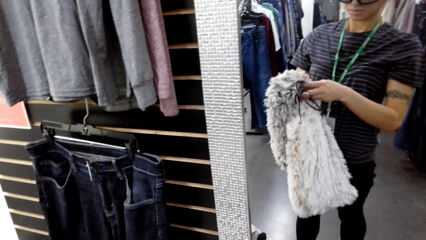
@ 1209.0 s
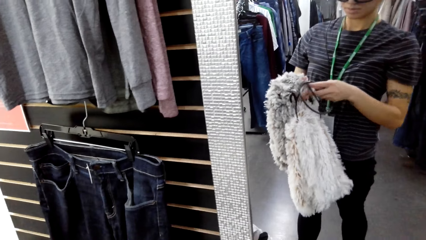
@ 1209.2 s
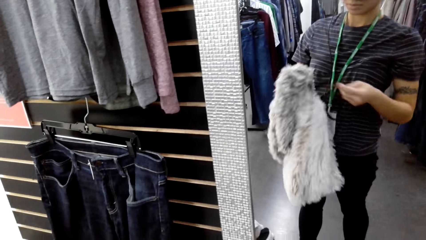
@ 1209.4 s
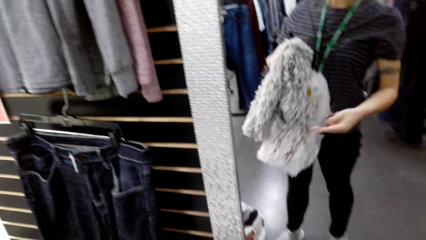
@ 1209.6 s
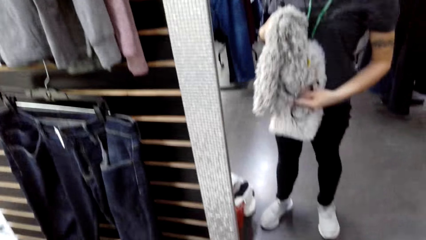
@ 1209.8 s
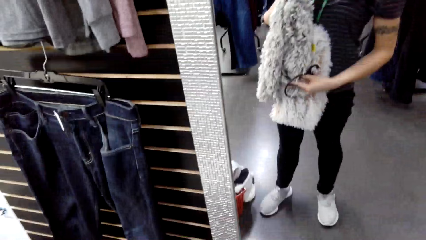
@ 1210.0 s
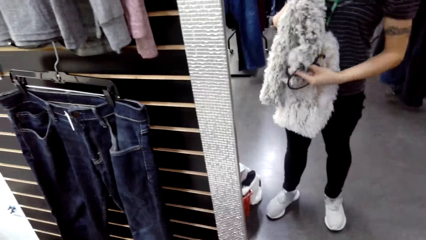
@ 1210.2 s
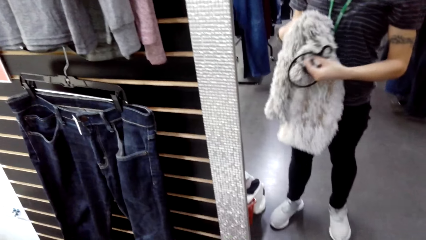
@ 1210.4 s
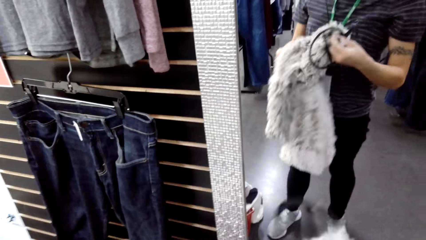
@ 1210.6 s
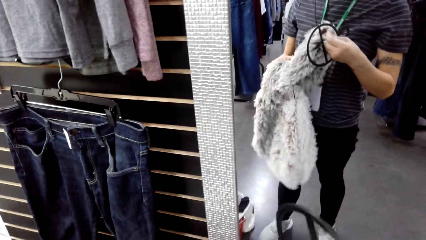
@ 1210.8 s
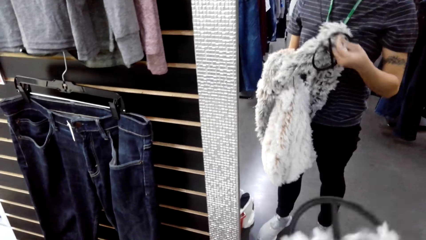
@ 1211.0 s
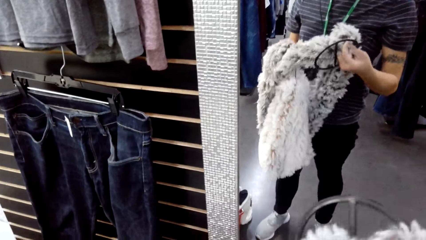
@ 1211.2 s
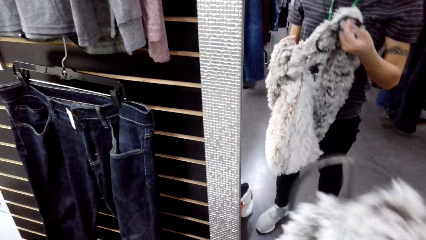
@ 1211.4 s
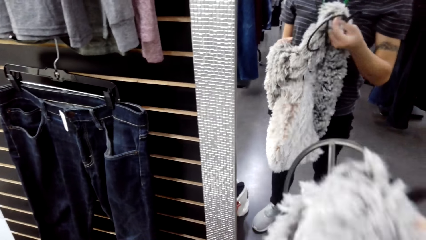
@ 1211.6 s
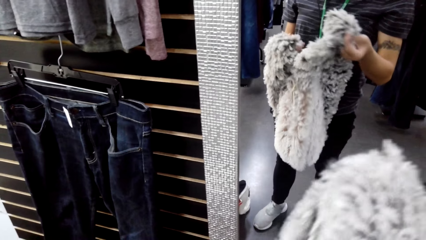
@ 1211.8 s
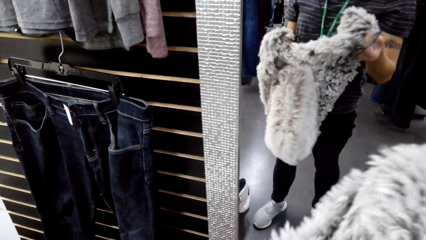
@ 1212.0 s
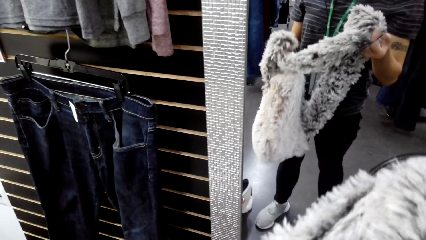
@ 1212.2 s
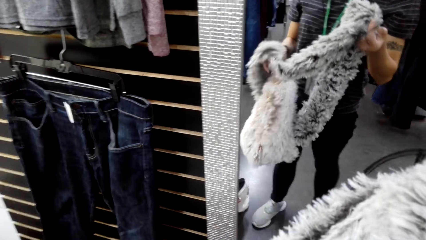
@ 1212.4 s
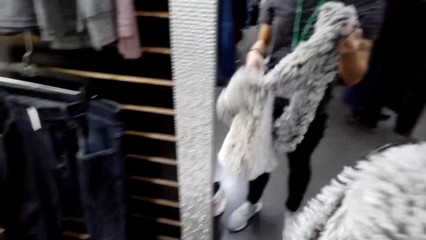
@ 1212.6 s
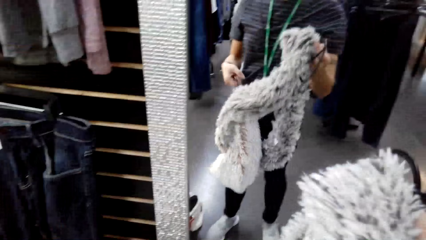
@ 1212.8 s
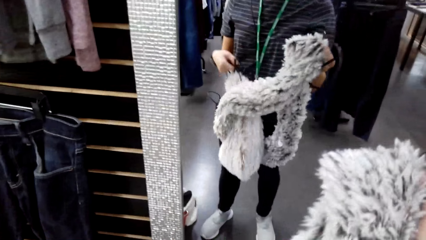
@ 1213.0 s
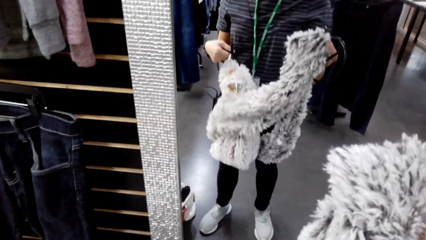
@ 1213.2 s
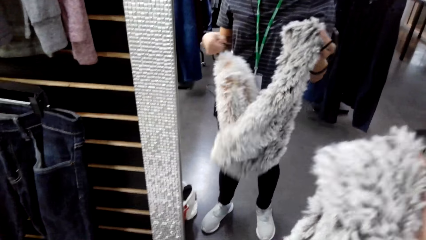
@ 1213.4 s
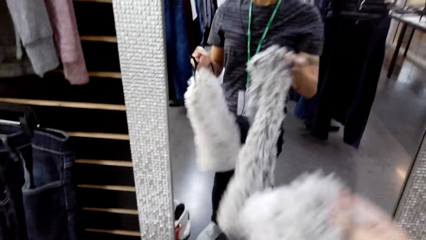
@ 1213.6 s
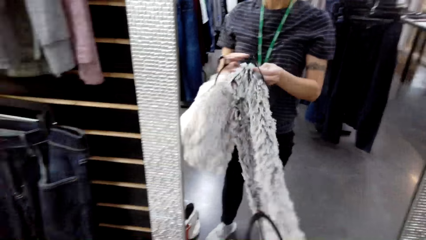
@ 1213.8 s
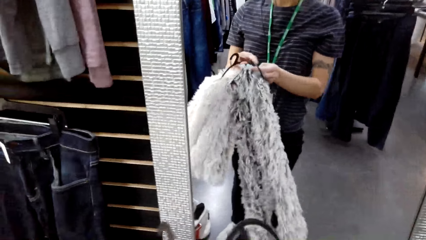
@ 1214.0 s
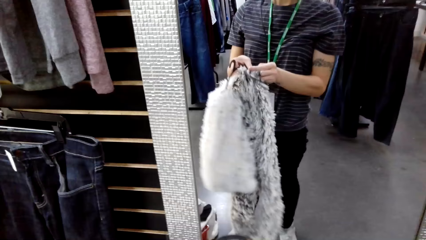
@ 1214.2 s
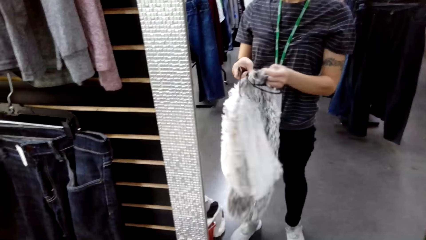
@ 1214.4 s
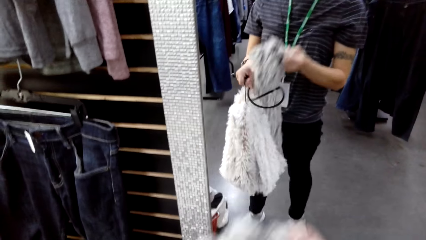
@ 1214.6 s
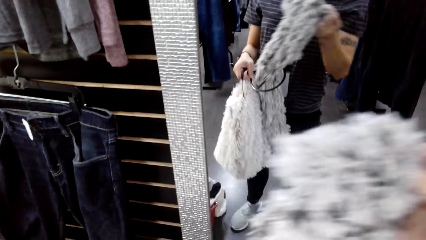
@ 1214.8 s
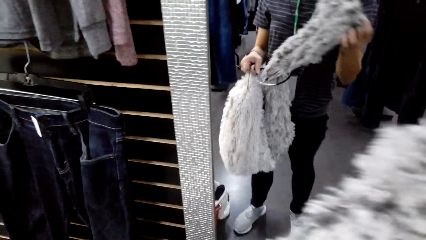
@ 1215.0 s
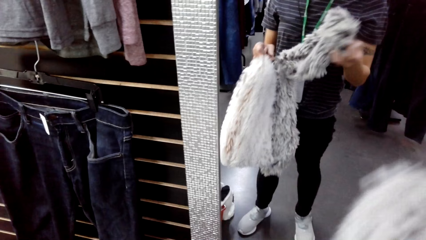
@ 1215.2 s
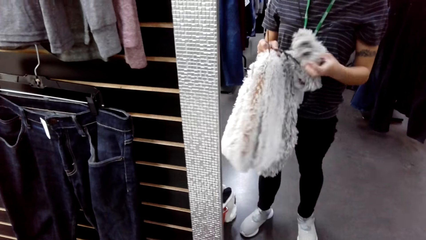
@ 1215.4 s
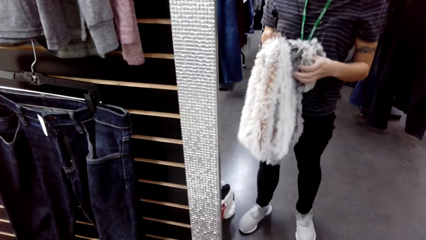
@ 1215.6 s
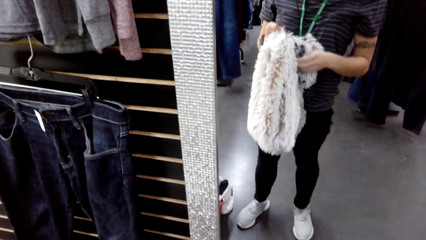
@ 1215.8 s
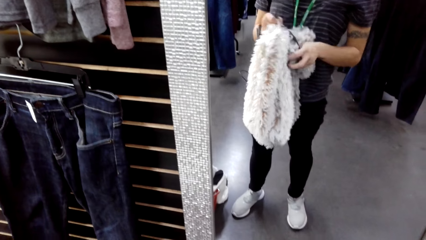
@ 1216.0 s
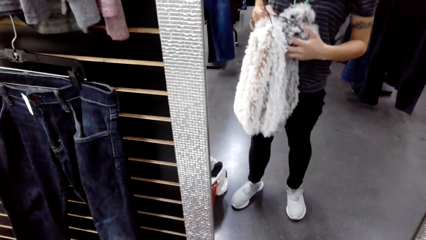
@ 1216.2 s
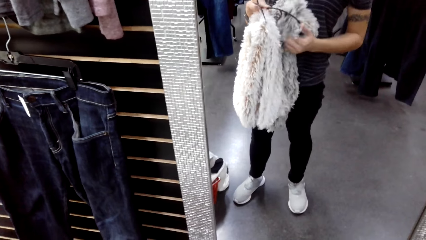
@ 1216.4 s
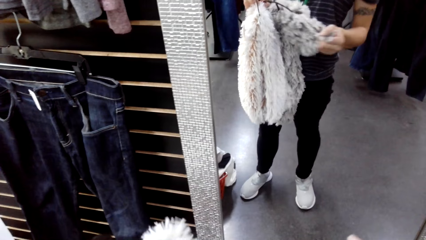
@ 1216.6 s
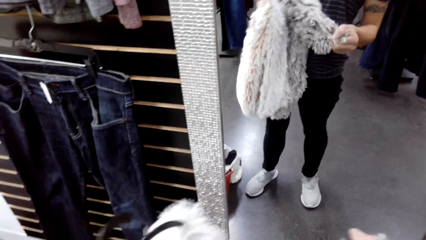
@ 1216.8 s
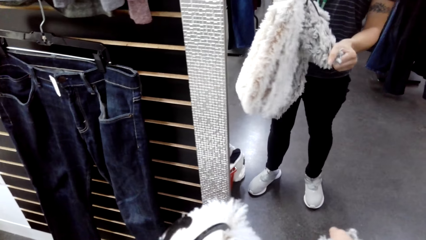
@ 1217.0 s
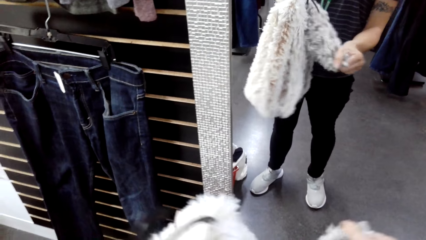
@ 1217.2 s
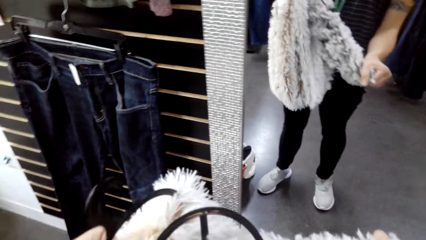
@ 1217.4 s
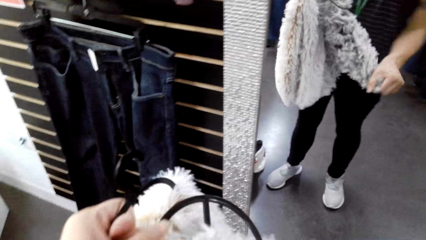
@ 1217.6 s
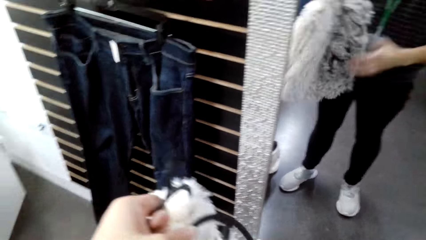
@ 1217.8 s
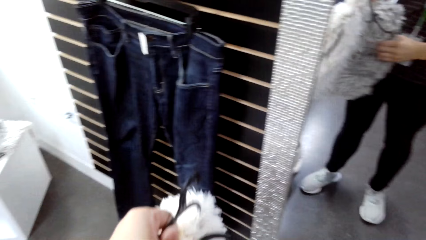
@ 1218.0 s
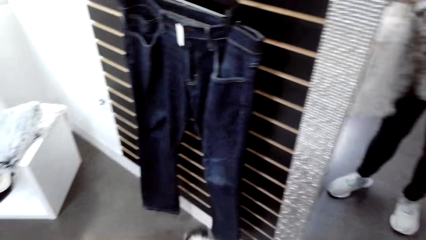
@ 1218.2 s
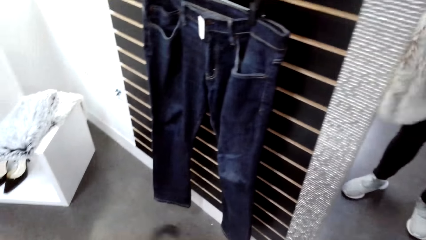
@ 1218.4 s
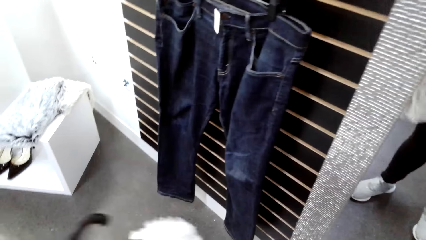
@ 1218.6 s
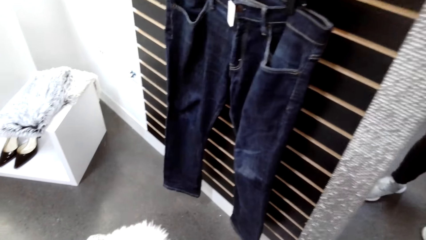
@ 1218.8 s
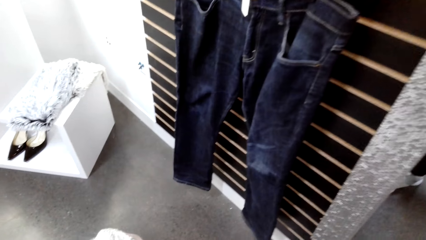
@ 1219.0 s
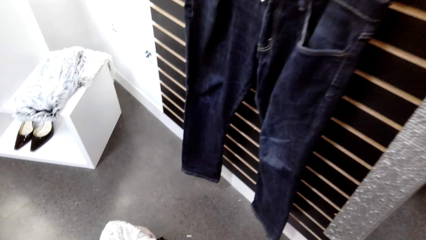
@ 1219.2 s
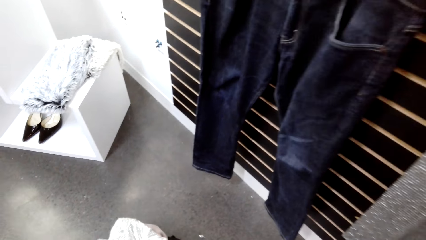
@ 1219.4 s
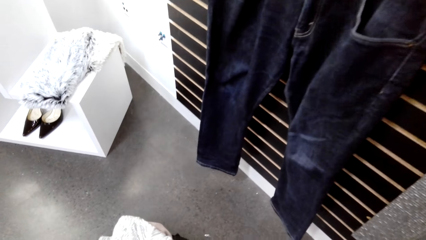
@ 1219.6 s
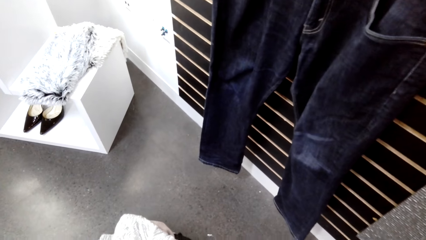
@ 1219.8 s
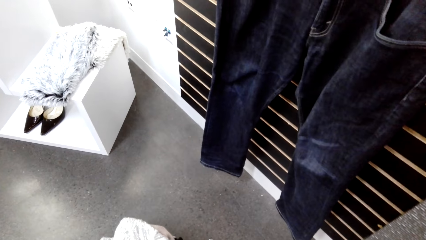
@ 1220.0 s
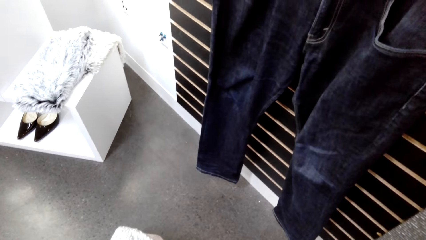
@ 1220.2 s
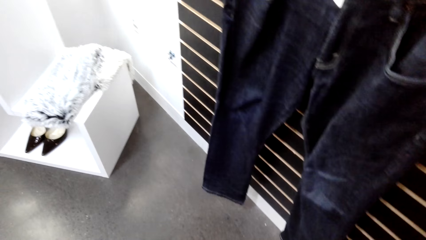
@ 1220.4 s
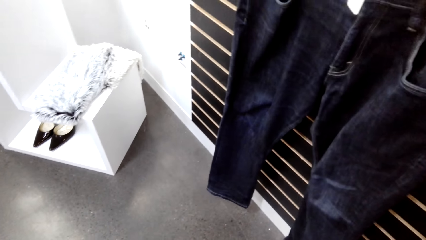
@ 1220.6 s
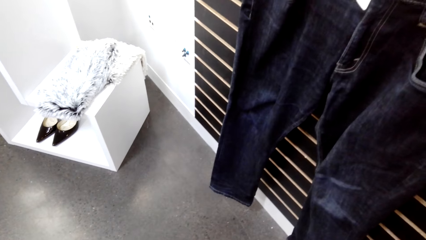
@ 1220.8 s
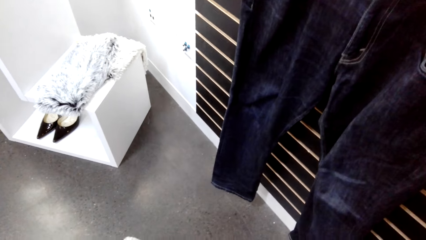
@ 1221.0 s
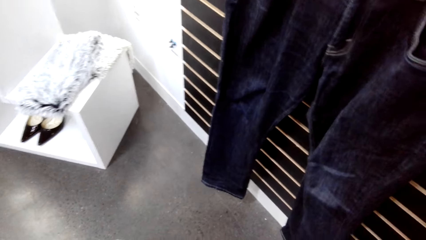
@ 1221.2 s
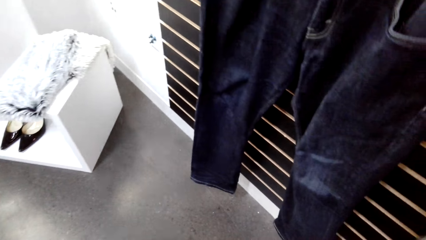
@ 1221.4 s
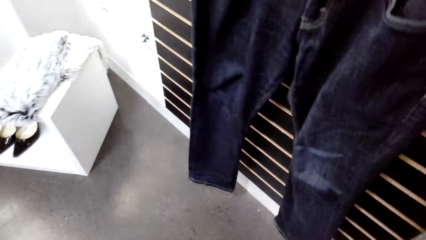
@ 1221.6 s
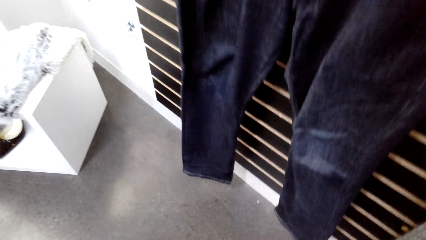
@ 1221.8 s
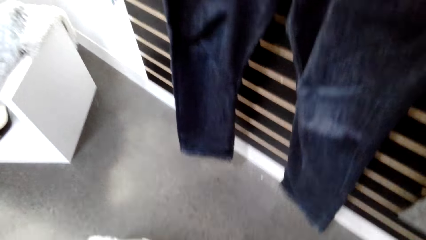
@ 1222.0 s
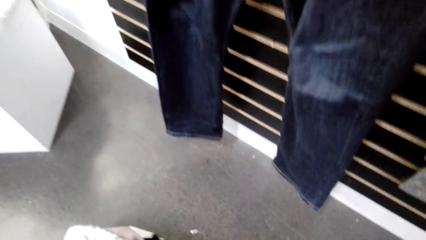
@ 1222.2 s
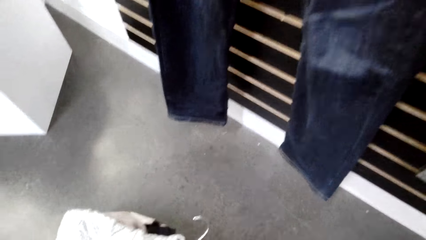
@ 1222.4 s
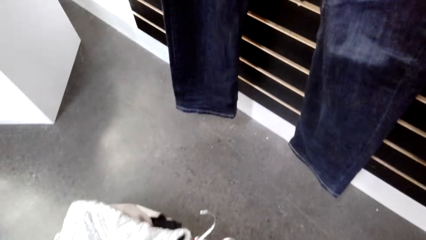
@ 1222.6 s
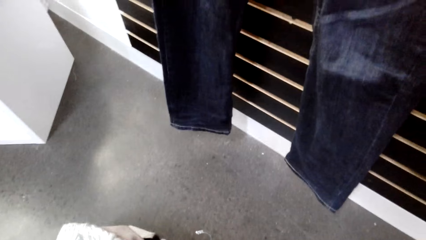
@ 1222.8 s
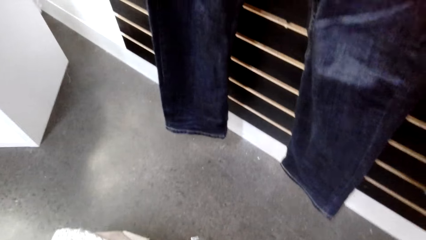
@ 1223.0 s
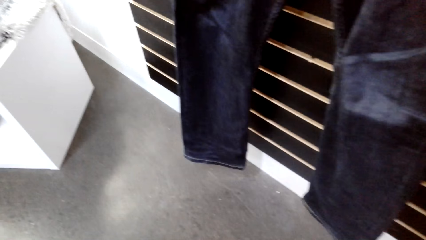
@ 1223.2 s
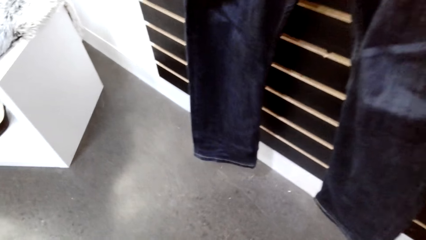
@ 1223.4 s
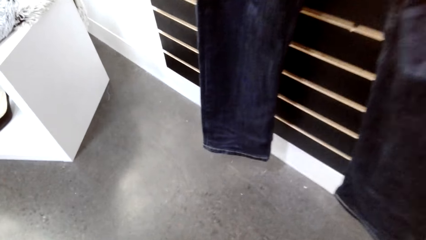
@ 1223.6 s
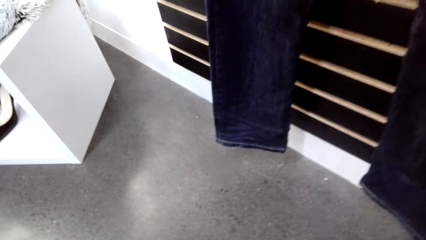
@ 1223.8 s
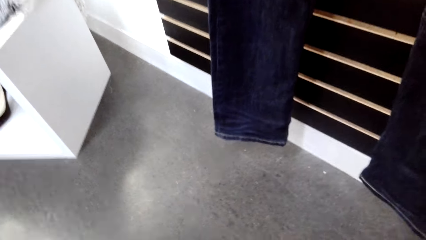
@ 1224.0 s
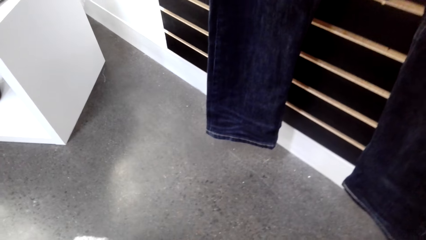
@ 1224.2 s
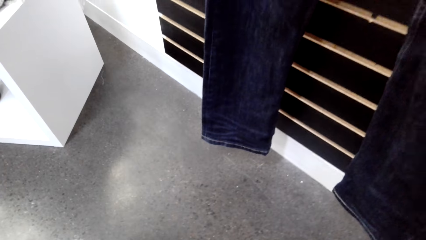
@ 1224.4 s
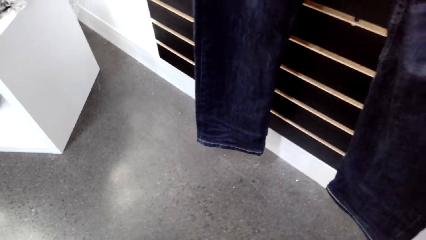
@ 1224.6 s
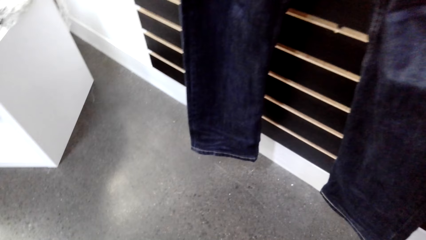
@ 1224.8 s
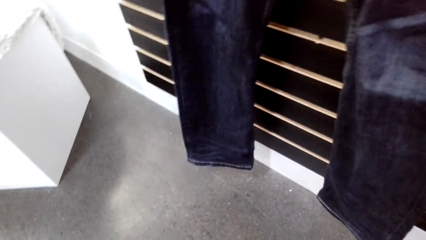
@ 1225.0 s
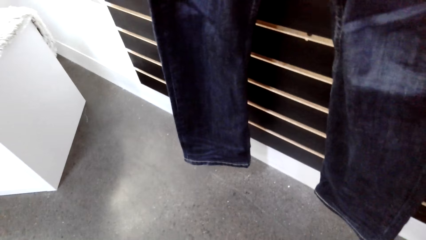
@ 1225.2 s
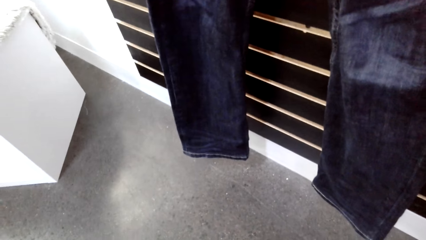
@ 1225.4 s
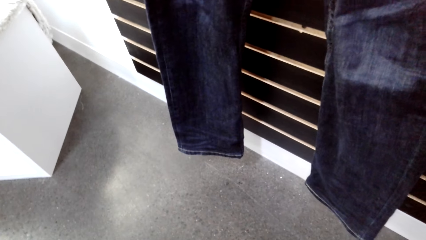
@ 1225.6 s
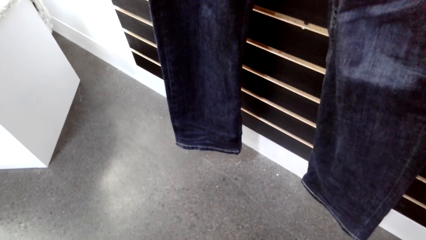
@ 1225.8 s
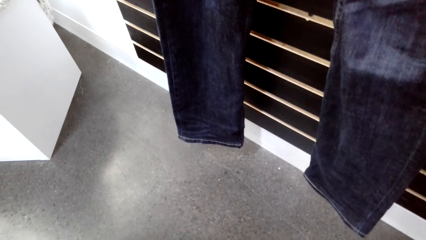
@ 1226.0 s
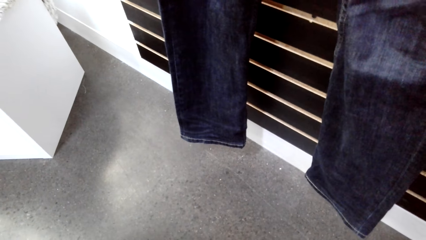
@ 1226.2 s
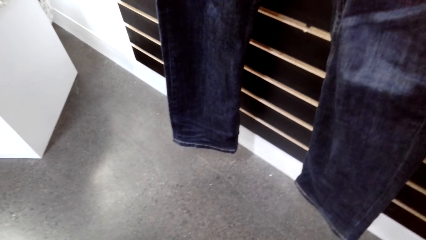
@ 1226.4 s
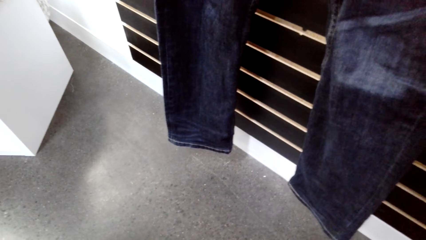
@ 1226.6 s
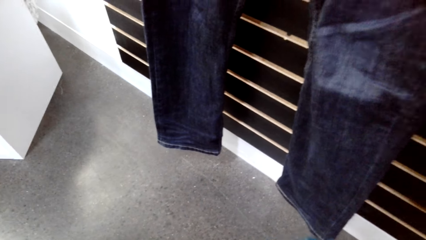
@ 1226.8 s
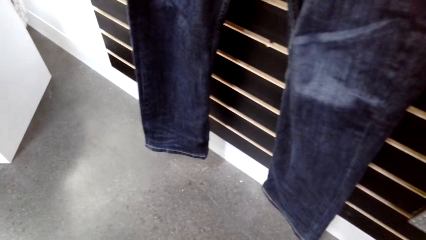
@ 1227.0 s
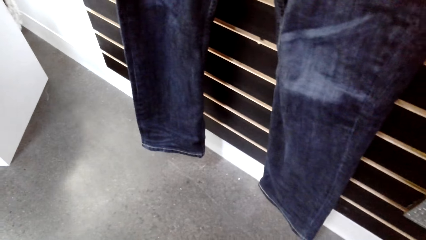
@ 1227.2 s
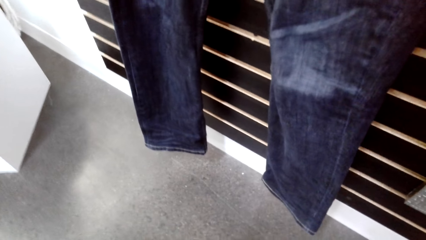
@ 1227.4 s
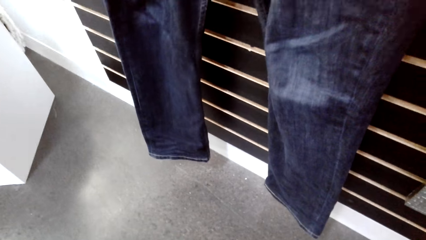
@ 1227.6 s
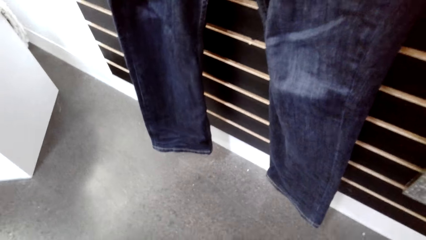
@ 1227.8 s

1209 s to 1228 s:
The camera wearer stands. They put the scarf to the hanger. They put the scarf on the suitcase. They sort the clothes.
